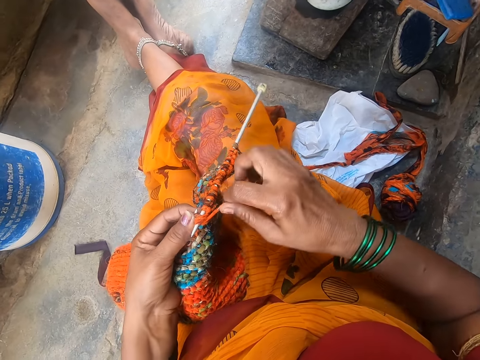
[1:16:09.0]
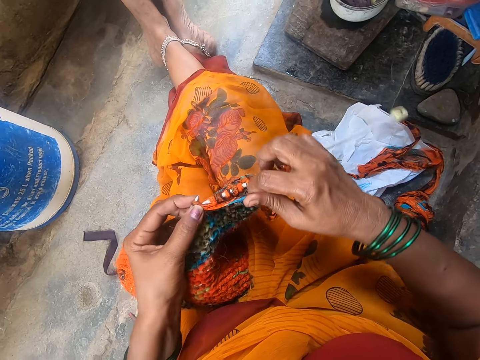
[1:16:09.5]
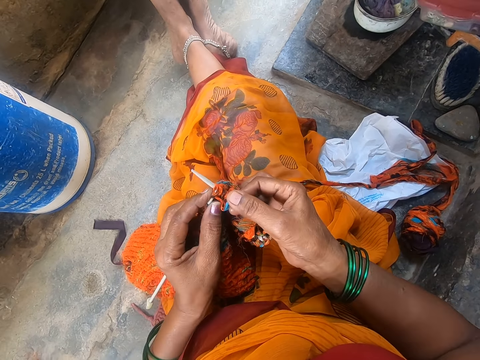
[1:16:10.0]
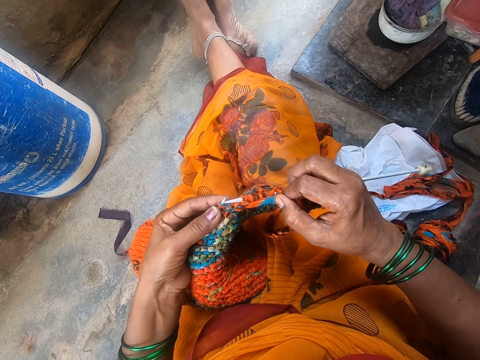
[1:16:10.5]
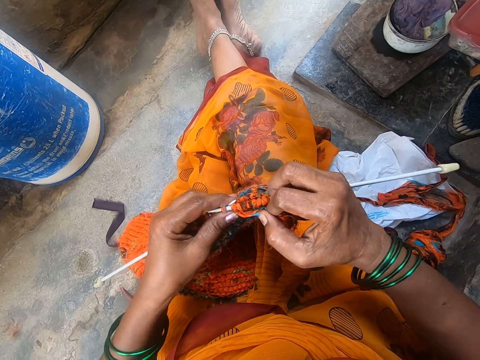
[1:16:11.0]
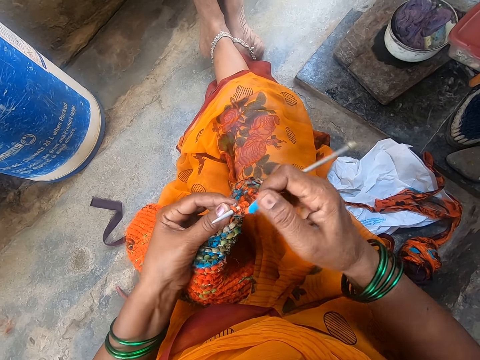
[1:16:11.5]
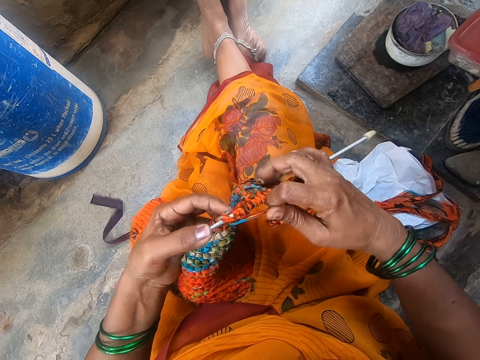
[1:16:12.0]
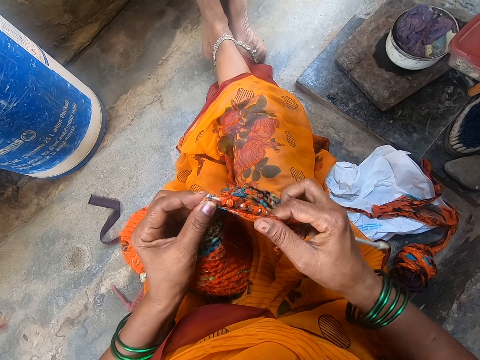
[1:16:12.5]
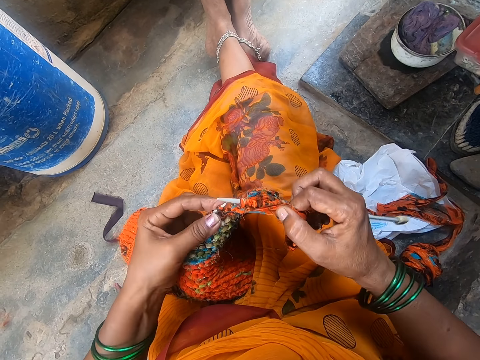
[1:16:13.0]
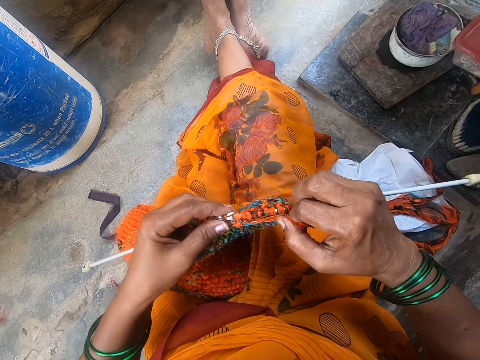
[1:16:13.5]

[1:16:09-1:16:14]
The camera wearer sews the fabric.

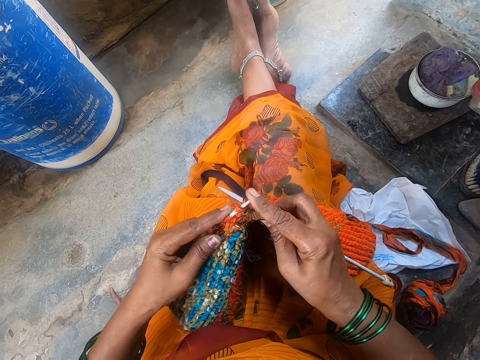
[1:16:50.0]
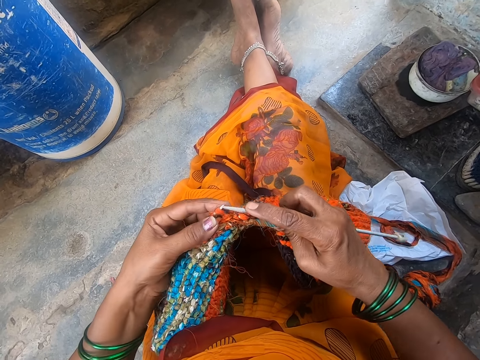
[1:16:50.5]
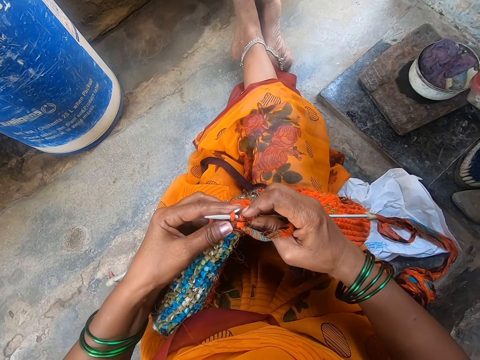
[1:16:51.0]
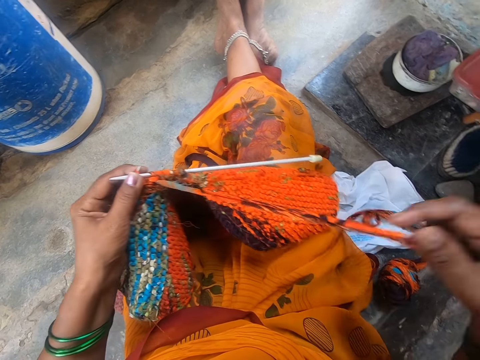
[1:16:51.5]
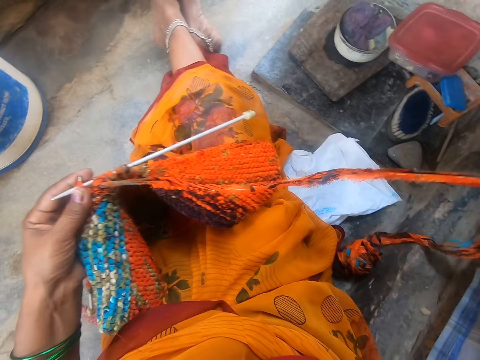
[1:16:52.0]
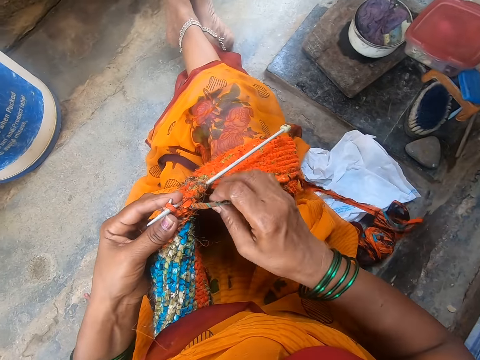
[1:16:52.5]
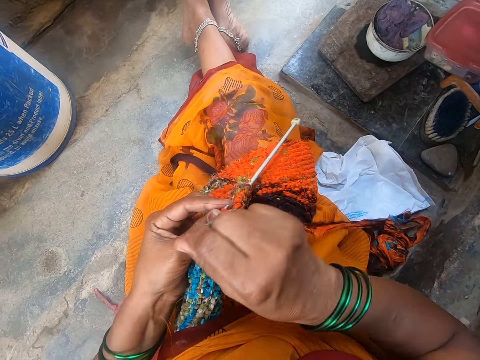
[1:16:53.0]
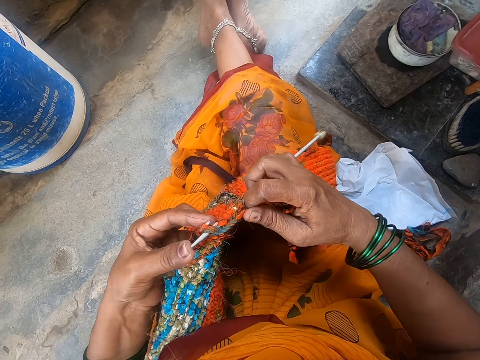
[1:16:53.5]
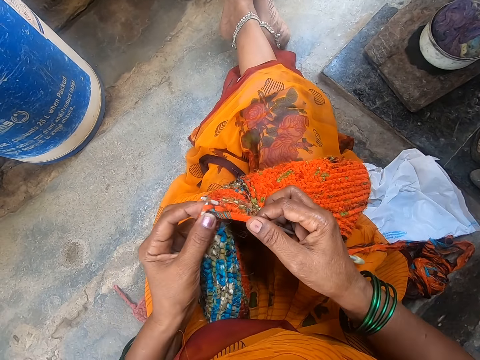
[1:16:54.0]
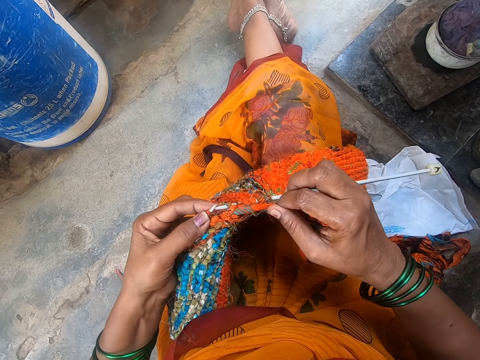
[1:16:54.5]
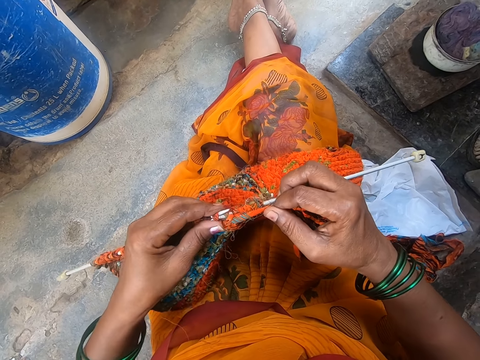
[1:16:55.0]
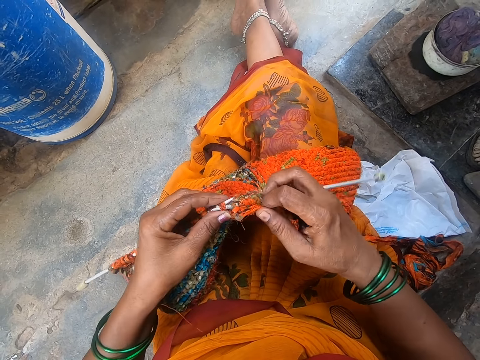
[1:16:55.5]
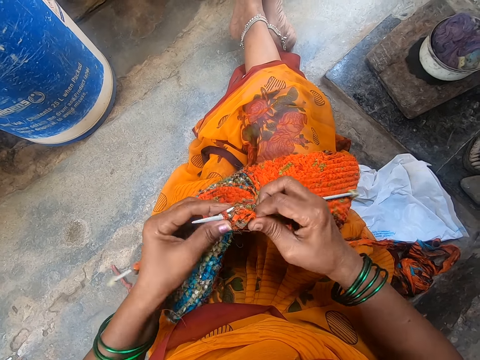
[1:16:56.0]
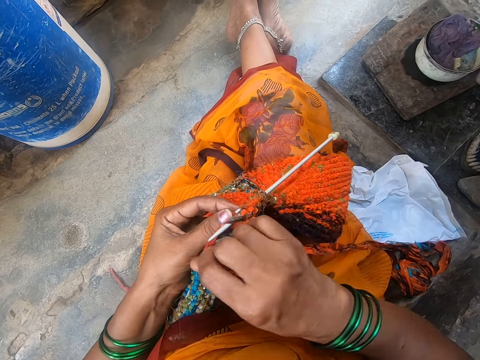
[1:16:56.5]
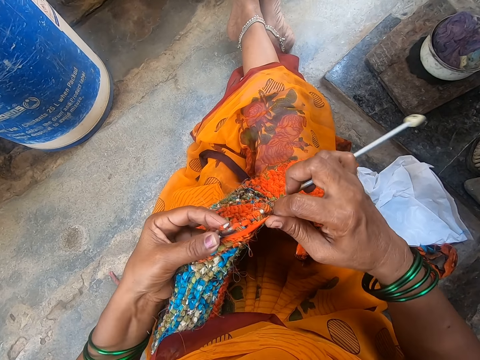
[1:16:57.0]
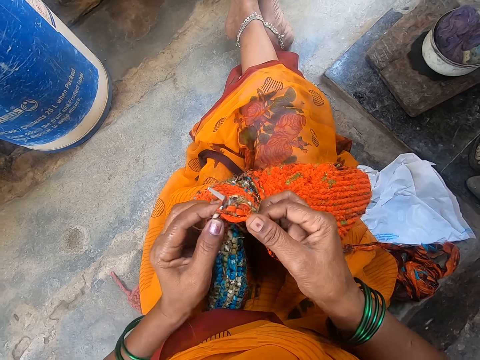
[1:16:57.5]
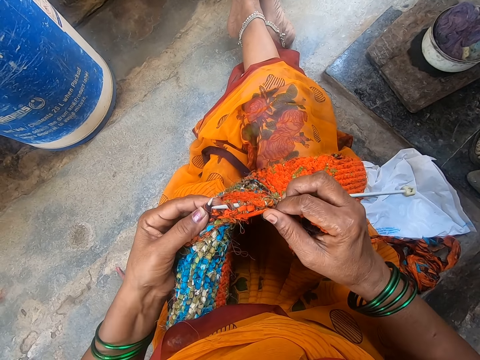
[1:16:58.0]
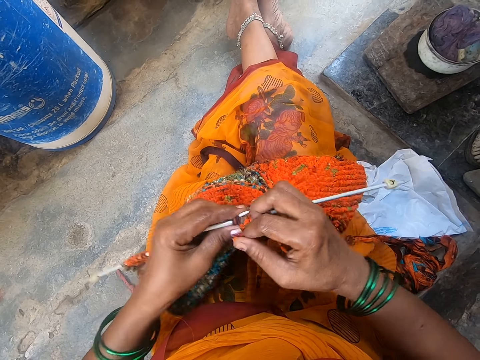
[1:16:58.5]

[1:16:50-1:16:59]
The camera wearer adjusts the yarn. They sew the fabric.

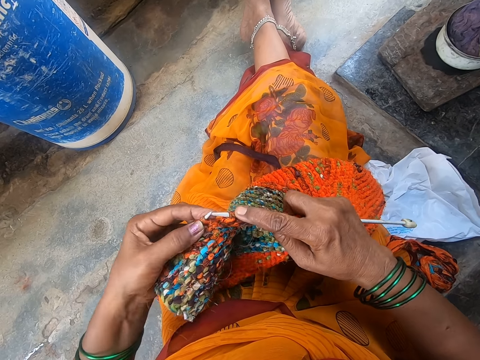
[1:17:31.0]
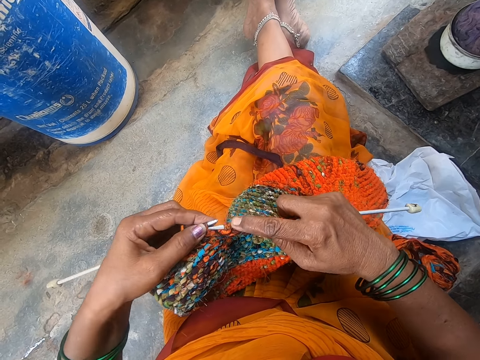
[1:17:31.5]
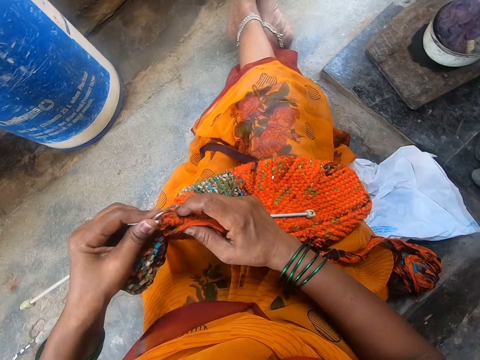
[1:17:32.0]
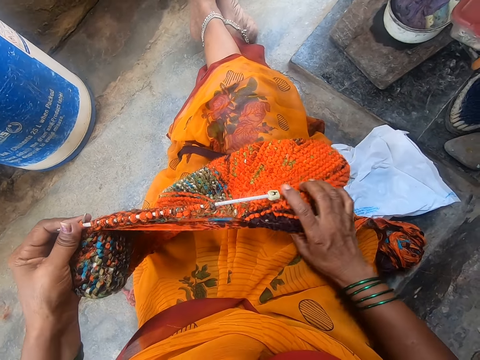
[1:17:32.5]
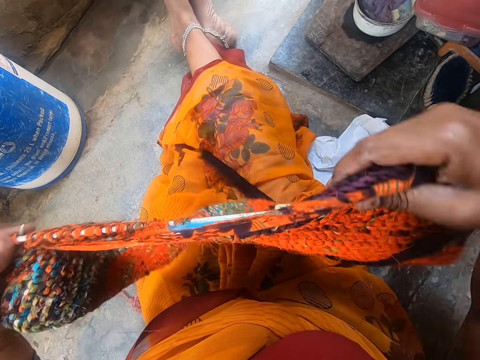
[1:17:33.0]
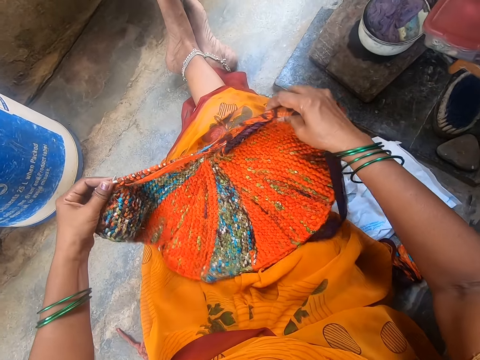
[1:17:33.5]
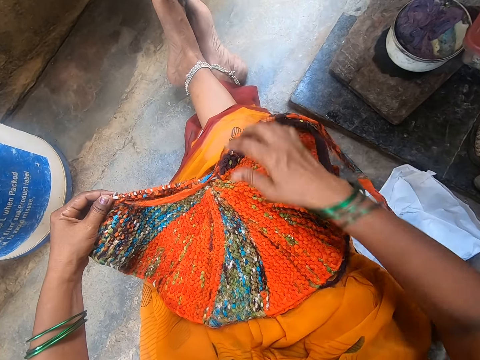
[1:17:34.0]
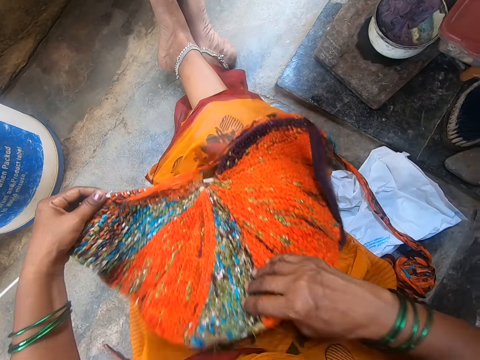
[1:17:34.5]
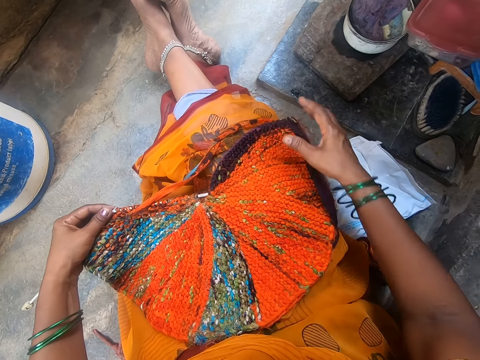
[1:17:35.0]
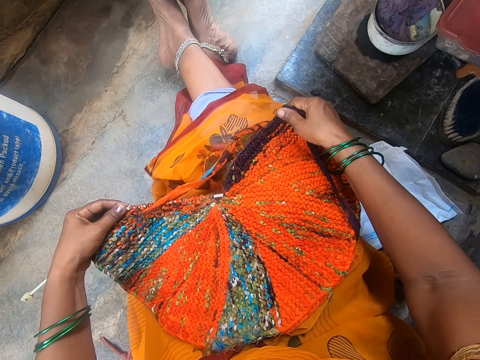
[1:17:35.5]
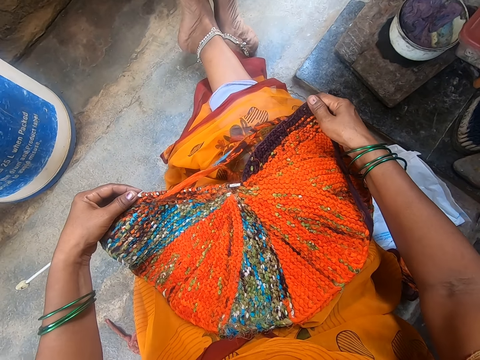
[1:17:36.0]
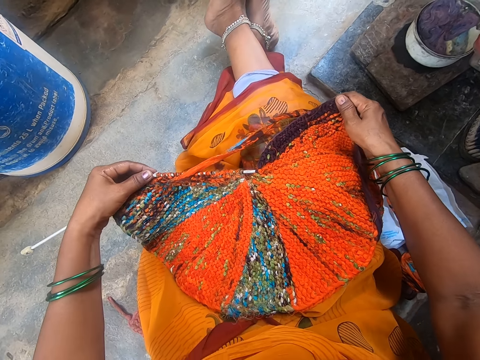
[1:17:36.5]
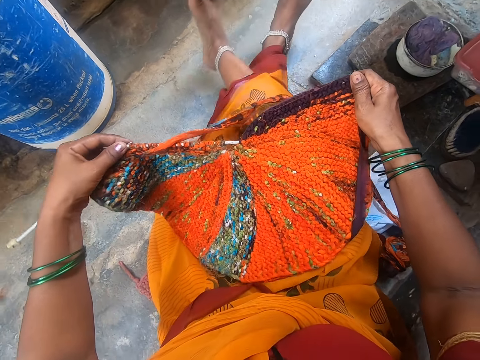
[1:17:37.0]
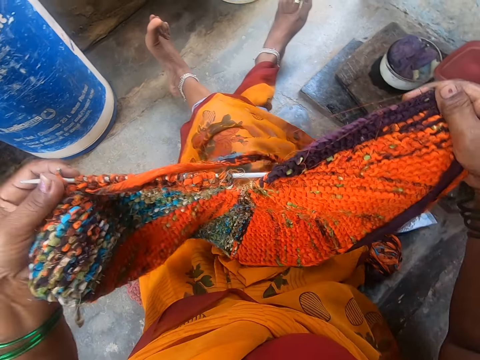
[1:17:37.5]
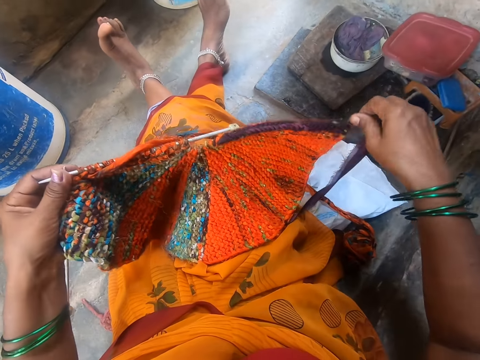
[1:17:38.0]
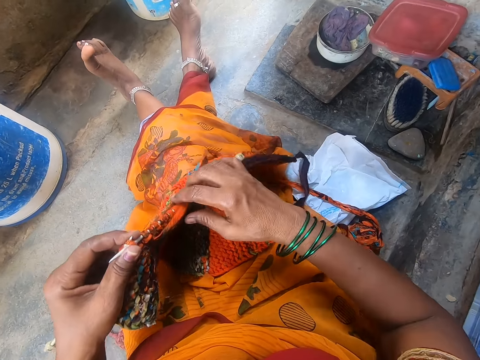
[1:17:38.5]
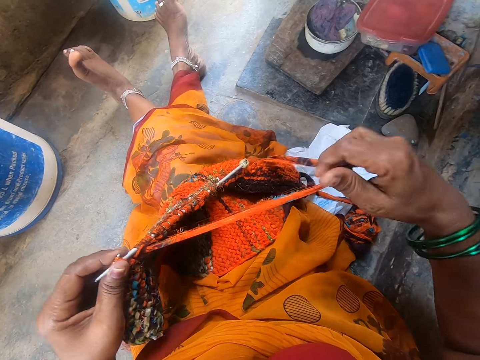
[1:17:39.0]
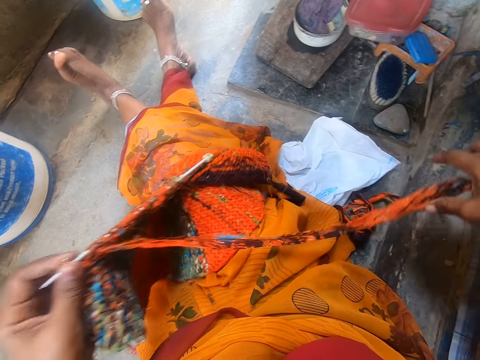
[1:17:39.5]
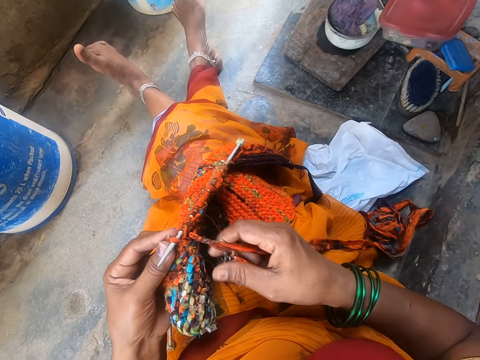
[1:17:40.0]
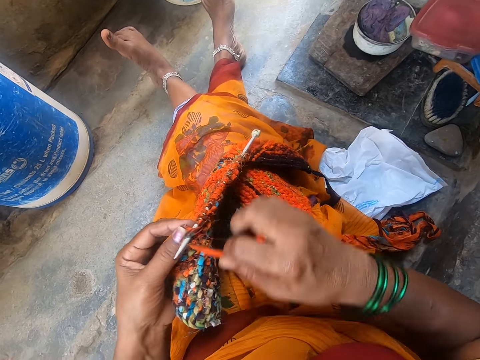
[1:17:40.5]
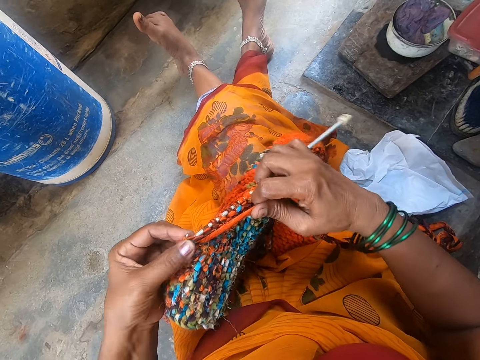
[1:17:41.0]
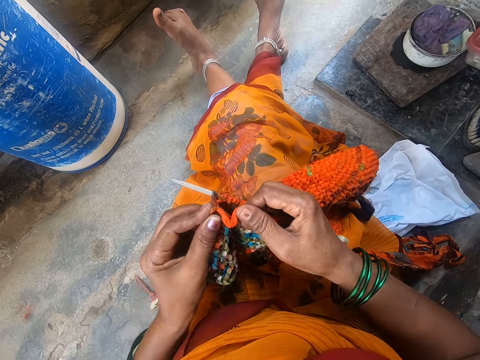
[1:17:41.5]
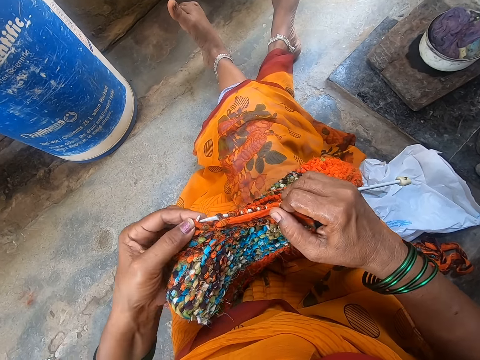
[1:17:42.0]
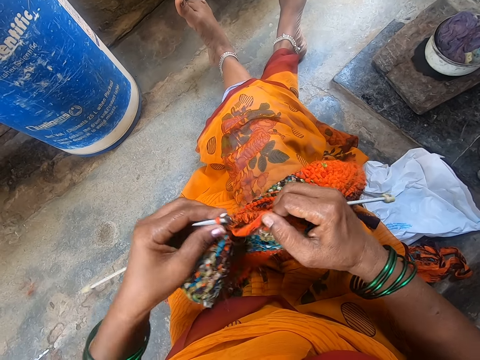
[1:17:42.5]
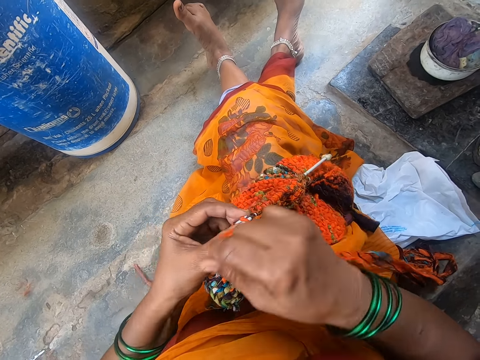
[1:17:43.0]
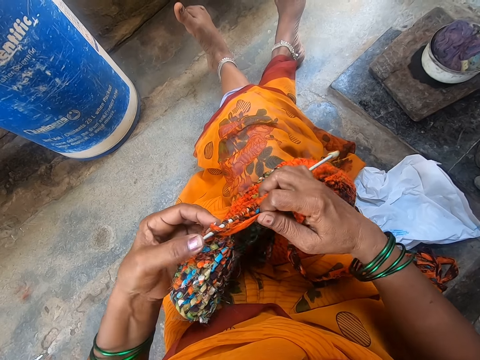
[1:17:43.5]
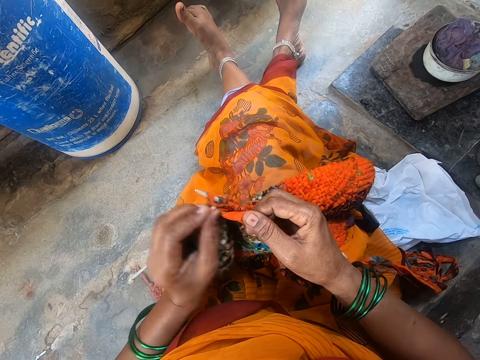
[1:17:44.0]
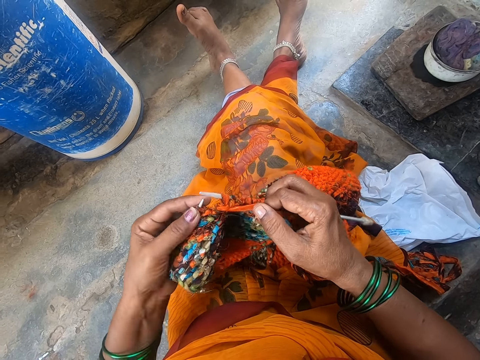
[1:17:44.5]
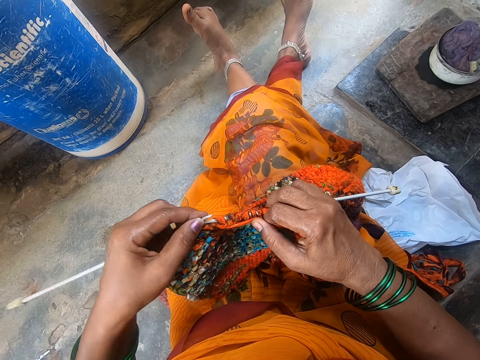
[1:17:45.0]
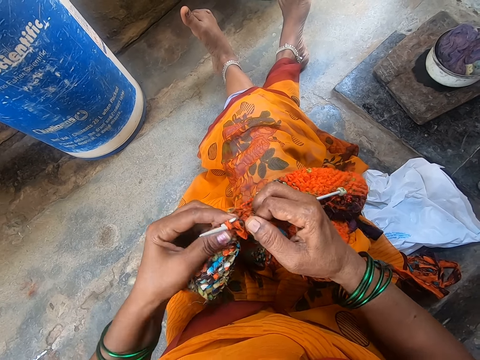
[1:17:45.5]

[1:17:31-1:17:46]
The camera wearer adjusts the fabric. They knit the fabric using a crochet.
